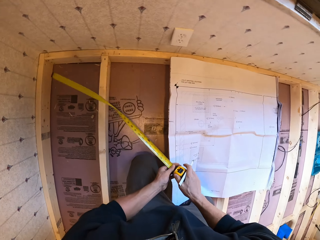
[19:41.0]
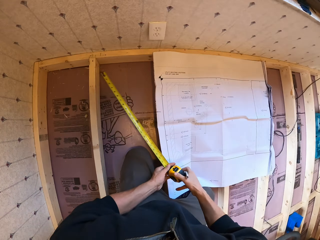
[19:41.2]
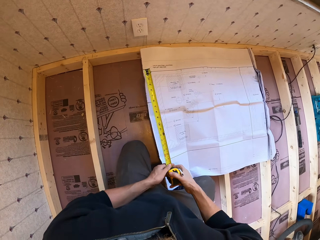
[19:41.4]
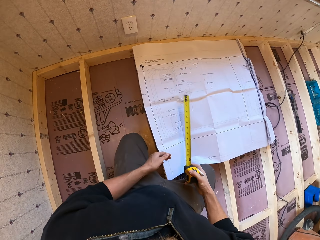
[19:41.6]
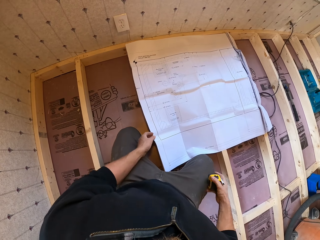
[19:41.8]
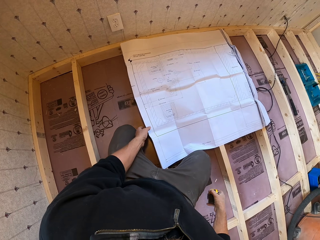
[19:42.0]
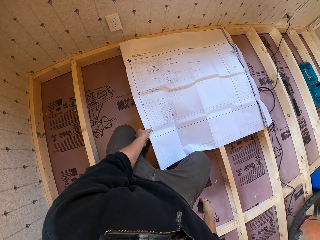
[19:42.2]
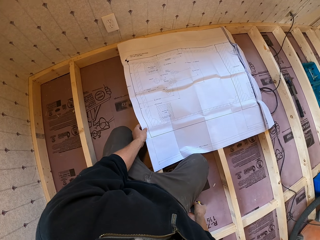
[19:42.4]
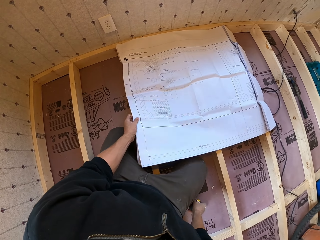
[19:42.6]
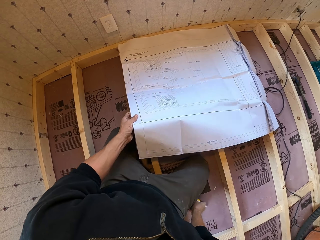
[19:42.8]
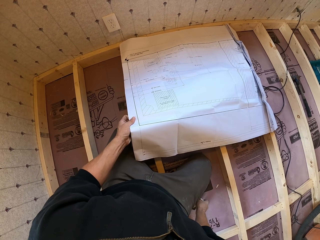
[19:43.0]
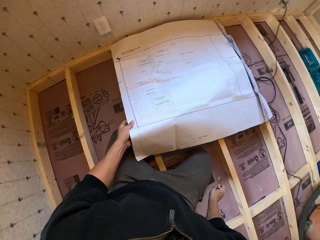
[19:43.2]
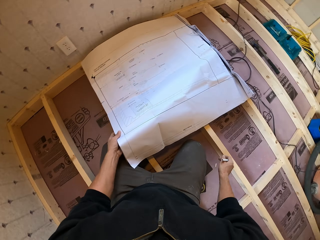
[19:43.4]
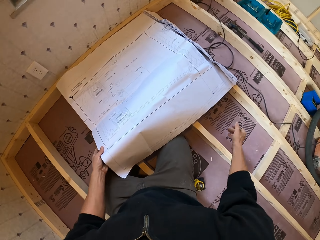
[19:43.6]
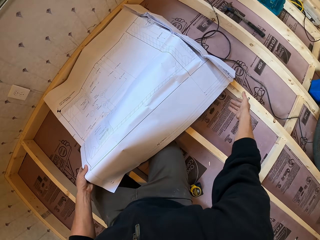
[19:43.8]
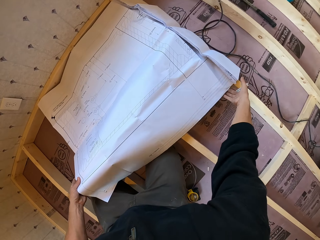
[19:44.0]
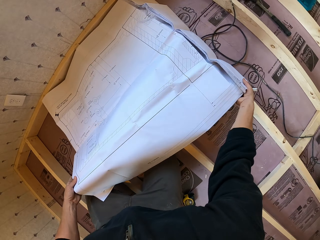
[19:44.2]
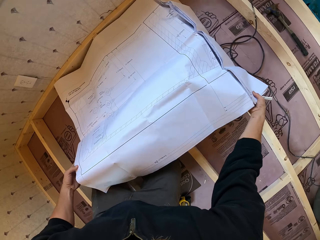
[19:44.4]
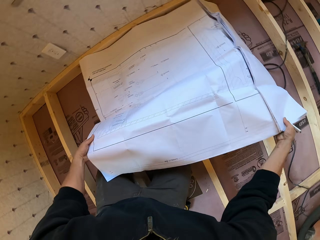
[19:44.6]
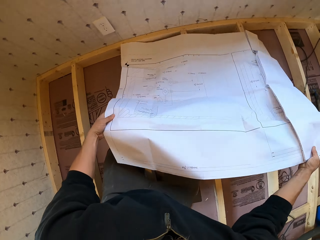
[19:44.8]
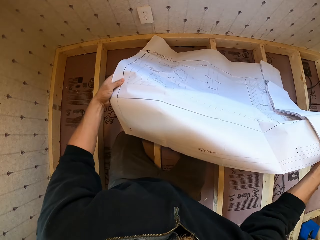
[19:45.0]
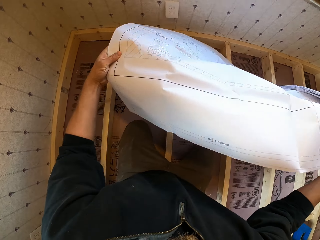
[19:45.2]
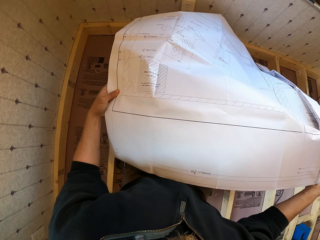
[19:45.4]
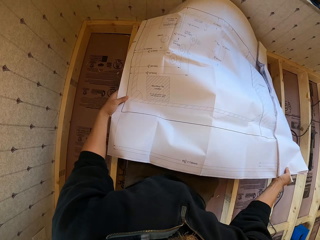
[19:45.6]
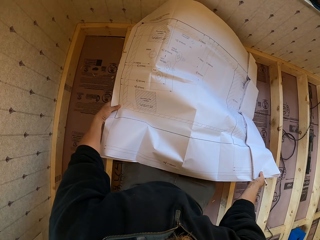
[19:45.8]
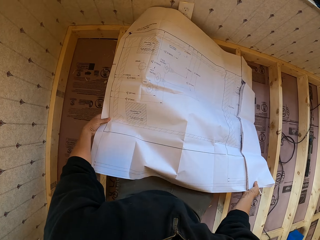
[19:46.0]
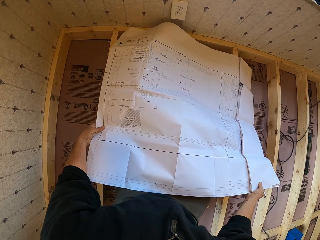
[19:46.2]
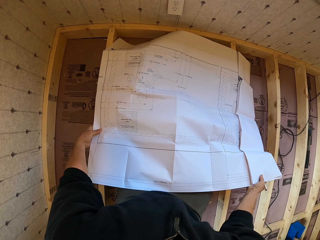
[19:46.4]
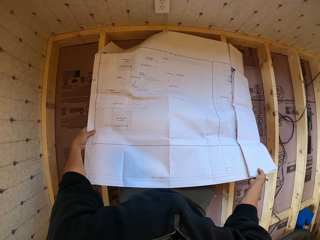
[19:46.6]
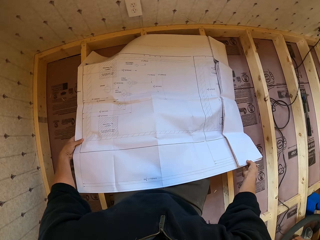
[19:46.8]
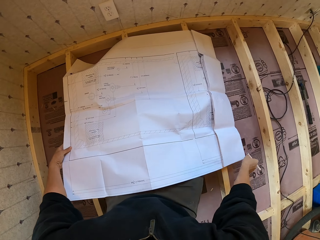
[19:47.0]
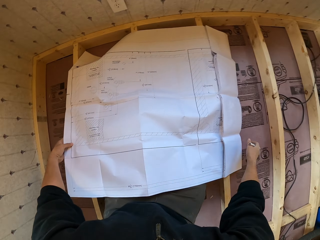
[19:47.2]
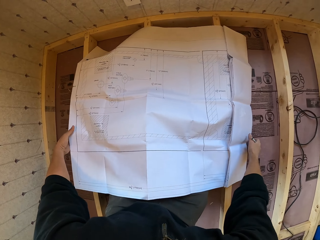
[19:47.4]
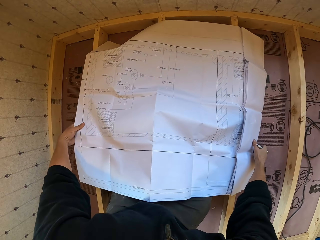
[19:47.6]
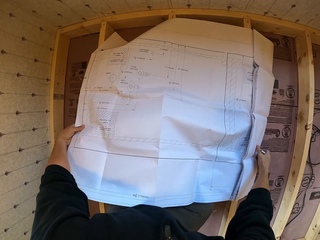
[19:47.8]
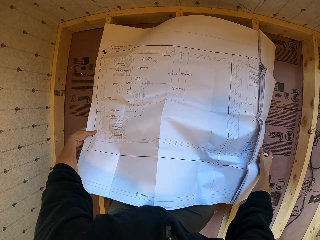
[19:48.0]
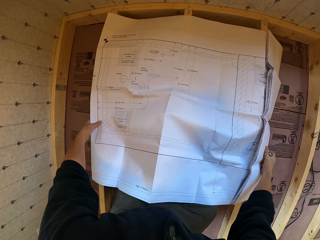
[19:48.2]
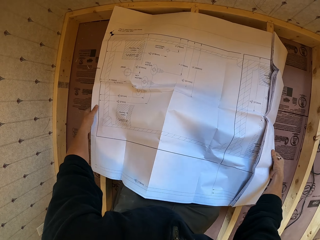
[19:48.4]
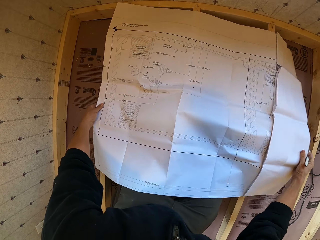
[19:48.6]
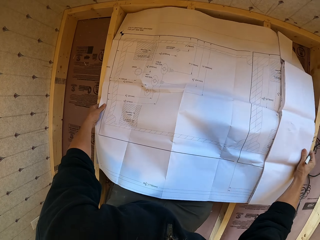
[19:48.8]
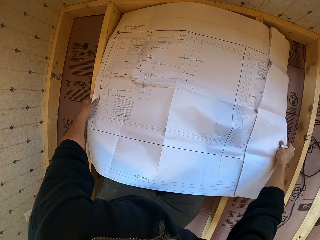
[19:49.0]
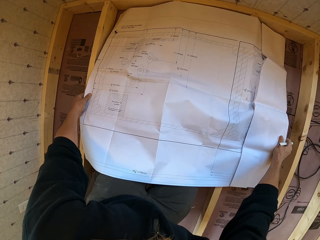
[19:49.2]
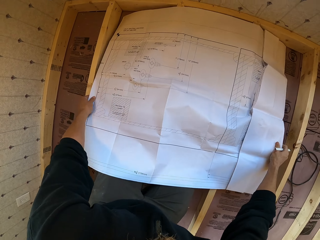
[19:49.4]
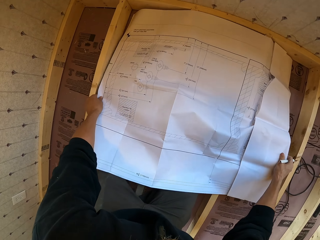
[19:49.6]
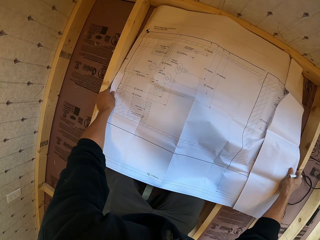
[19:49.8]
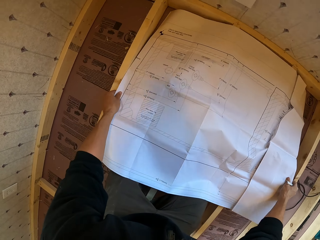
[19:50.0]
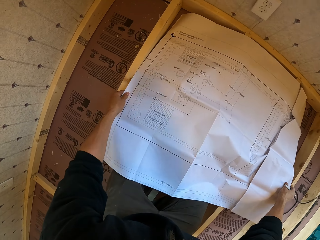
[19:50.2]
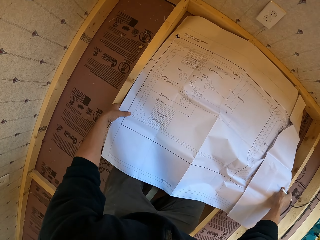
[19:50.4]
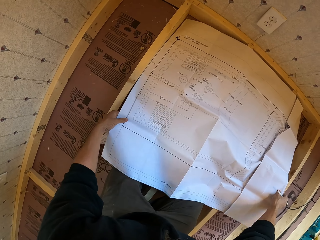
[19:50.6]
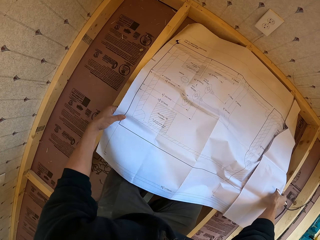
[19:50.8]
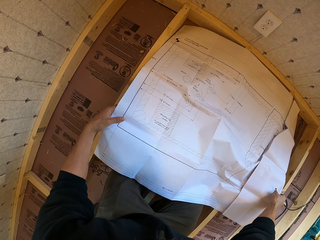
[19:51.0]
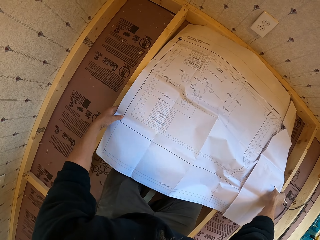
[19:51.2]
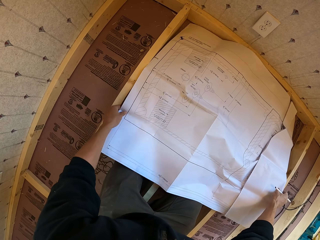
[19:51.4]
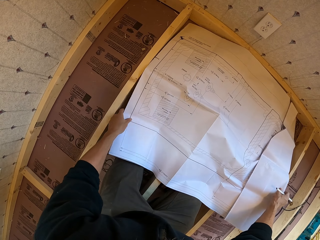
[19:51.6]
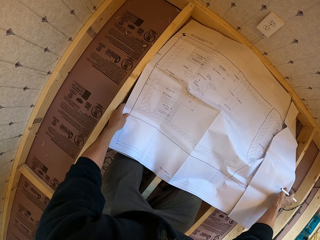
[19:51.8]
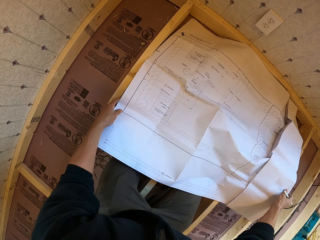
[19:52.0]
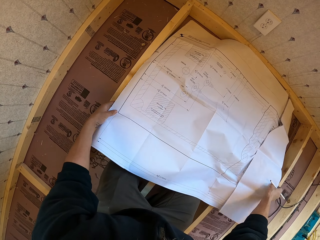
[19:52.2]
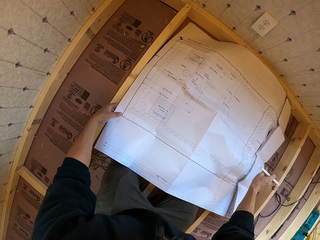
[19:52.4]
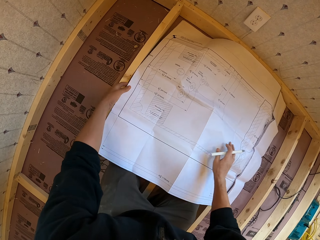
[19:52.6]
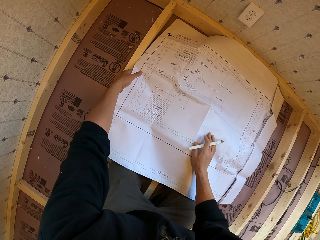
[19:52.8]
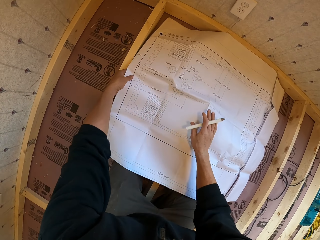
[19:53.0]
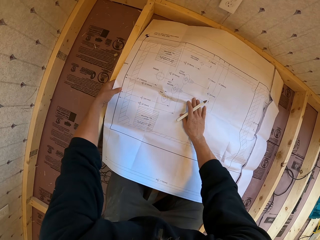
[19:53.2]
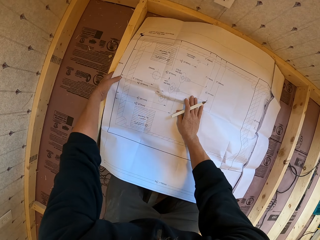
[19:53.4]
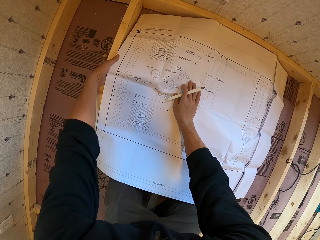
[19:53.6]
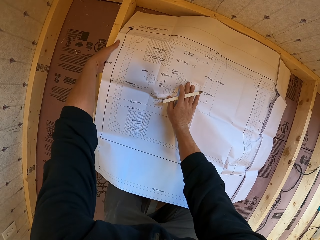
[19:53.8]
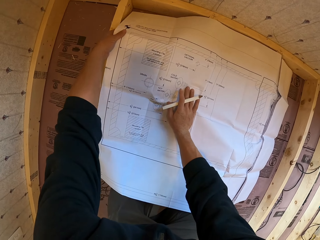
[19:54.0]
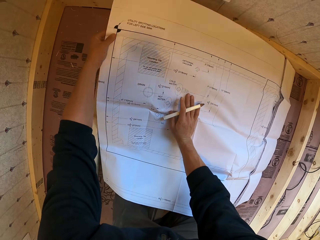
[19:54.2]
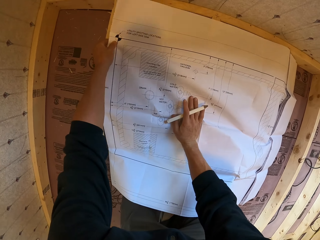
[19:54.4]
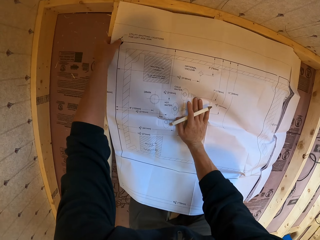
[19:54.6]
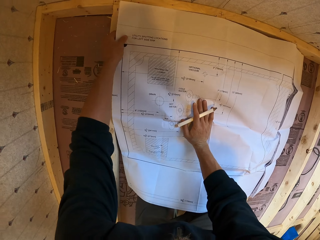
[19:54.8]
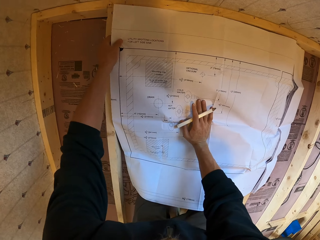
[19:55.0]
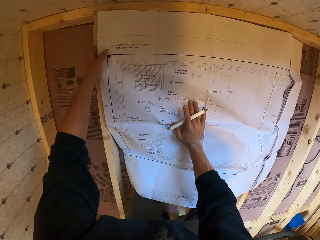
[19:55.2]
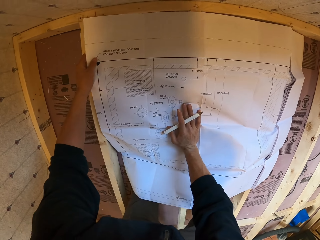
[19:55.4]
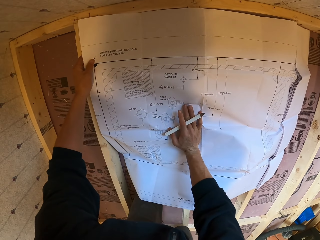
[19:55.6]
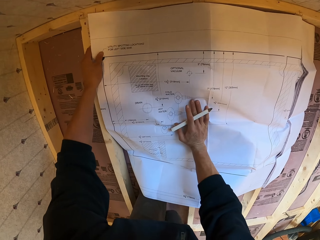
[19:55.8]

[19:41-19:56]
The camera wearer removes the tape measure on the wooden foundation. He folds the tape measure. He puts the tape measure down. He takes an architectural design. He stares at the blueprint paper. He lifts up the architectural design. He shakes the blueprint paper. He puts the architectural design on the wooden foundation. He adjusts the architectural design on the wooden foundation. He drops the blueprint paper on the ground. He reads the blueprint paper. He places his hand on the architectural design. He adjusts the blueprint paper.

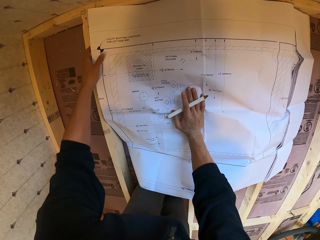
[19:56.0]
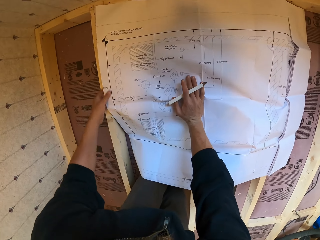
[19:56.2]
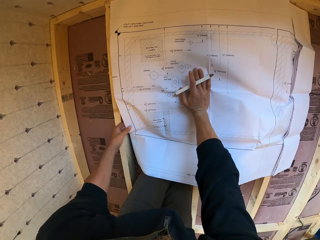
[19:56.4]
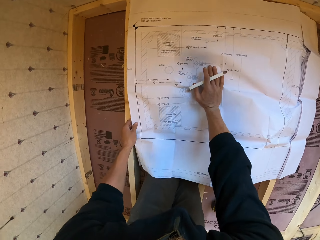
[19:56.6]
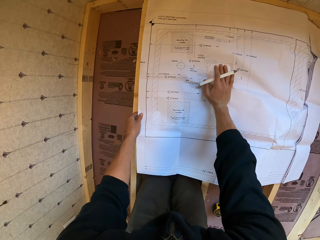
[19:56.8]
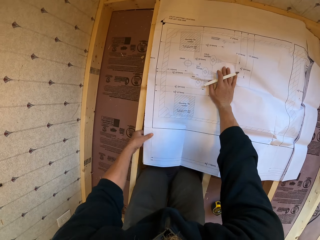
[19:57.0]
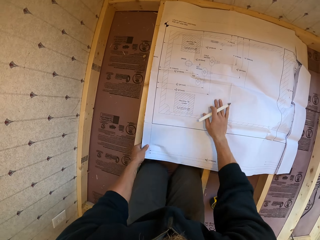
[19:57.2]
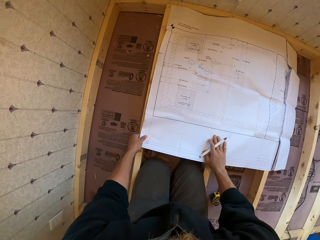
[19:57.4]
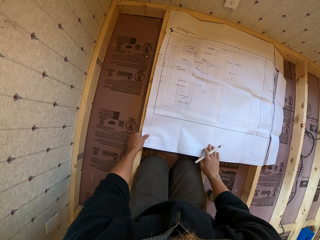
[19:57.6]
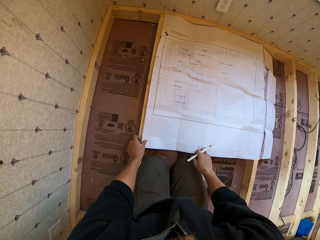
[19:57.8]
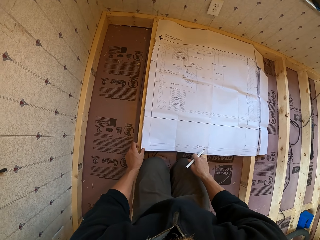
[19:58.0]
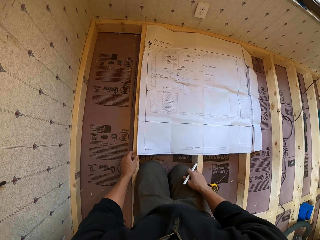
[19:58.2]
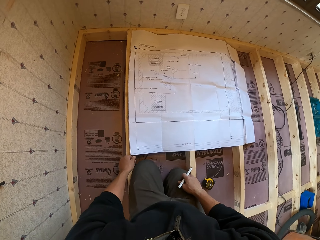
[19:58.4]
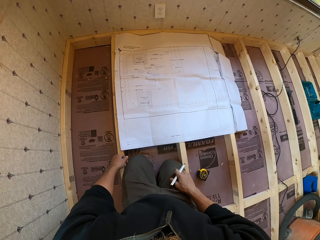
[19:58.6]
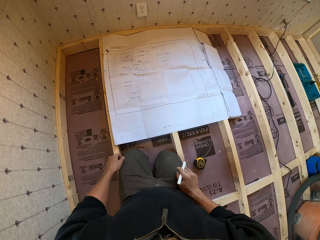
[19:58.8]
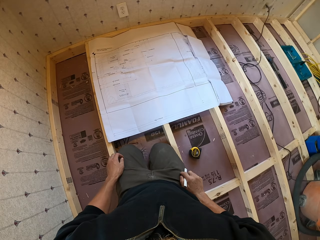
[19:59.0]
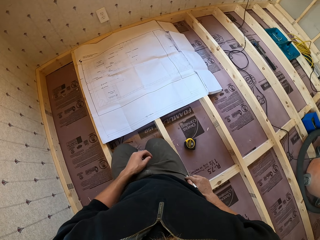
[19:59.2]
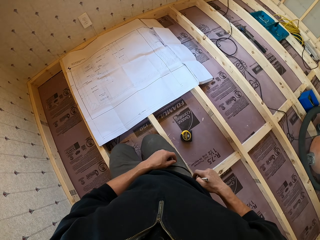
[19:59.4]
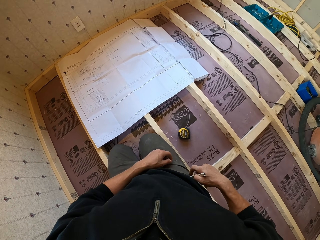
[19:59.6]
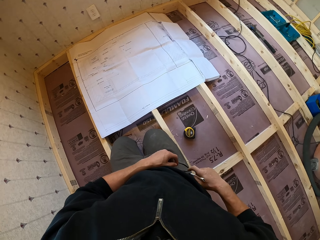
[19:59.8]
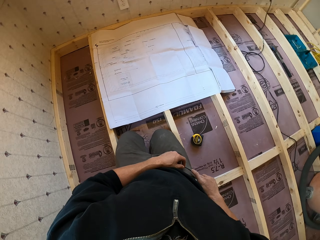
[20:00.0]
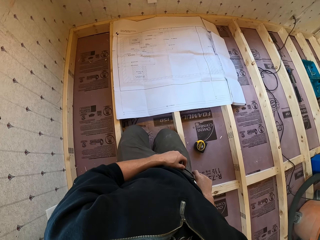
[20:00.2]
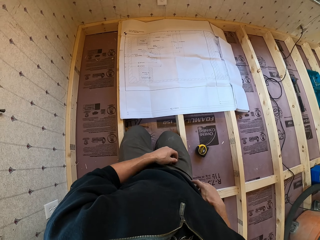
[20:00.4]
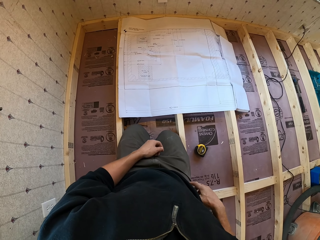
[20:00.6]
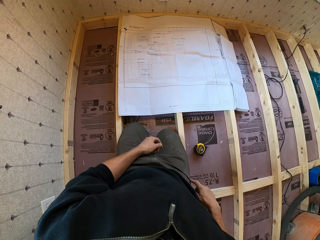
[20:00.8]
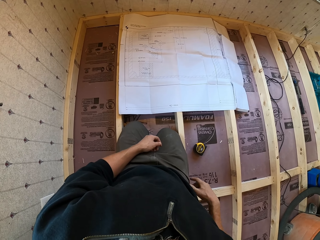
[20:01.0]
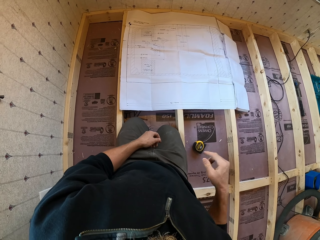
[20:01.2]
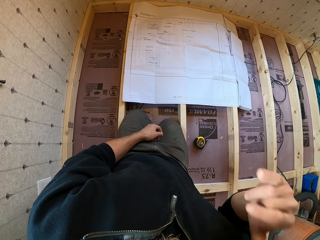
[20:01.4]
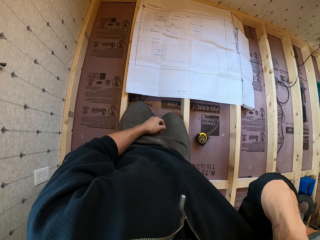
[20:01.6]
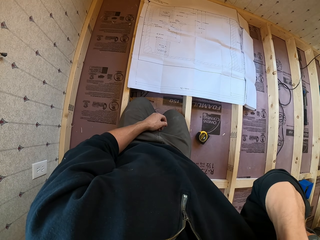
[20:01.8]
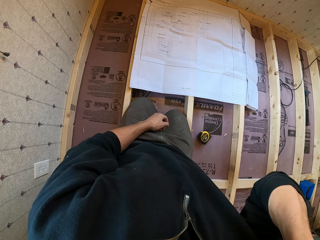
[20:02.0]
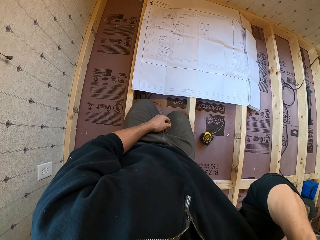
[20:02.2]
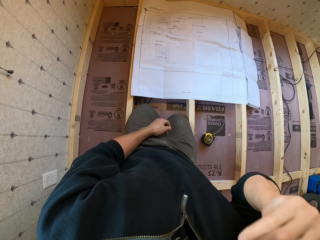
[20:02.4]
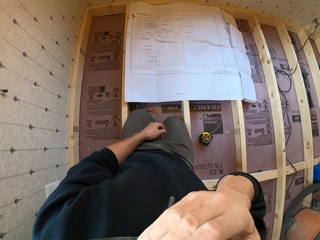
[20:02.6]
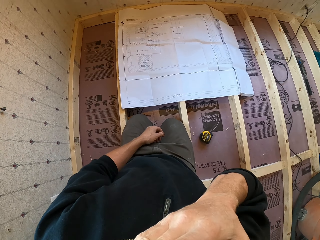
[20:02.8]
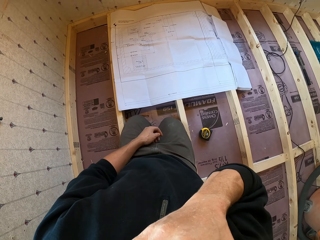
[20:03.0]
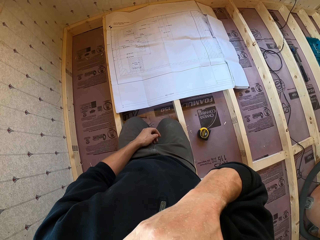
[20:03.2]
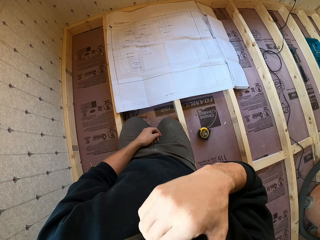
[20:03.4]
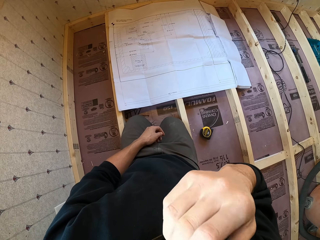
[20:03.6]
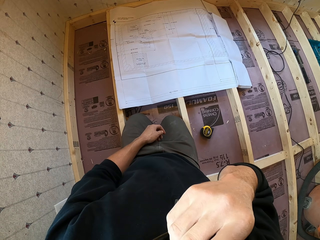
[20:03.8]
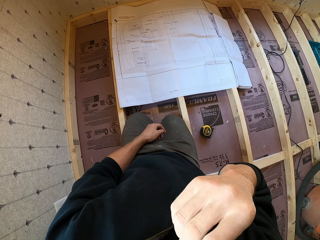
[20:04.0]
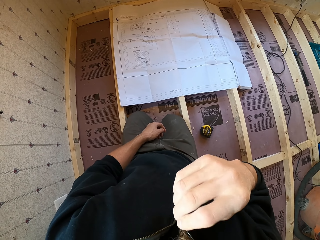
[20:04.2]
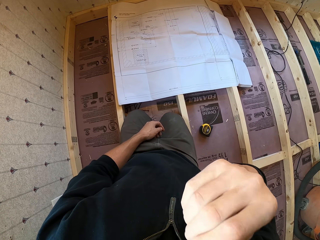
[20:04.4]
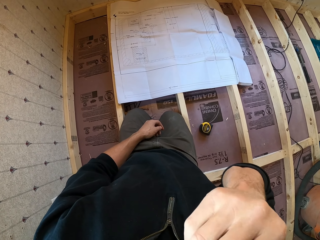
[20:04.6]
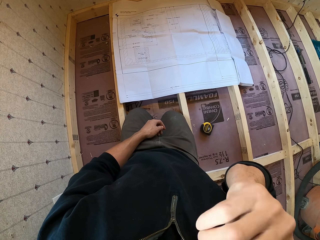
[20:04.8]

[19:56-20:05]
The camera wearer puts a marker pen in his pocket. He touches something. He adjusts the camera.
